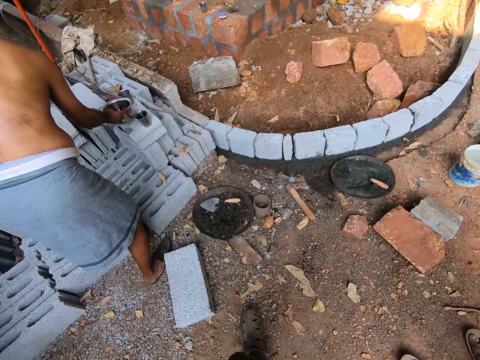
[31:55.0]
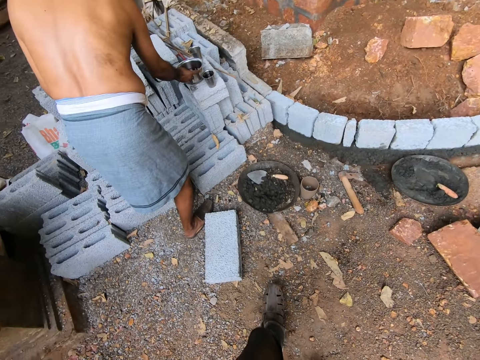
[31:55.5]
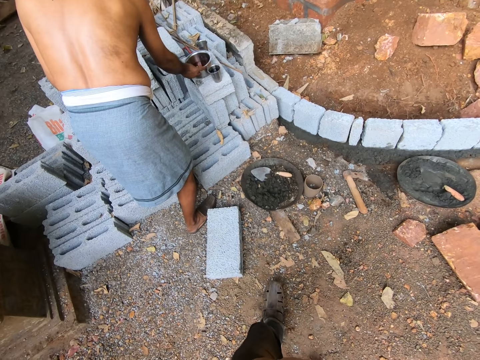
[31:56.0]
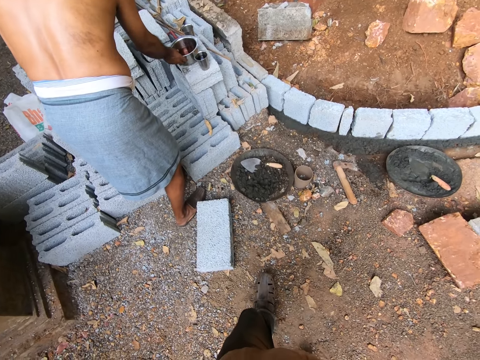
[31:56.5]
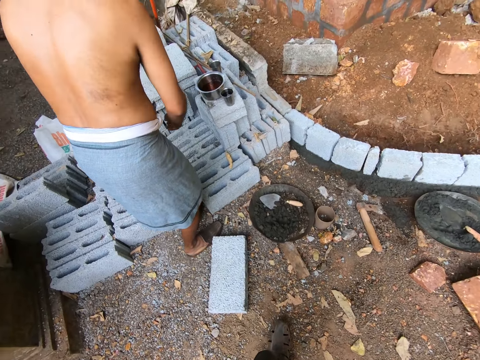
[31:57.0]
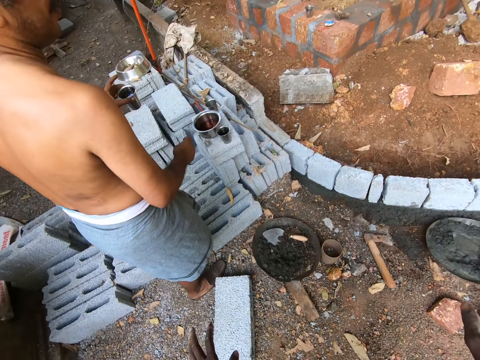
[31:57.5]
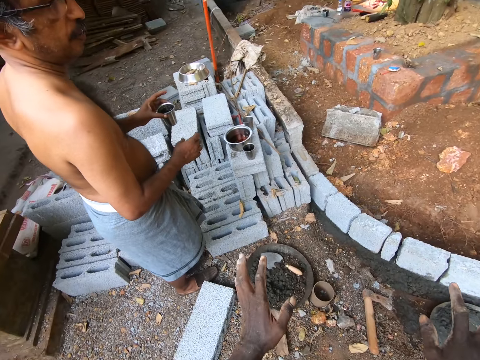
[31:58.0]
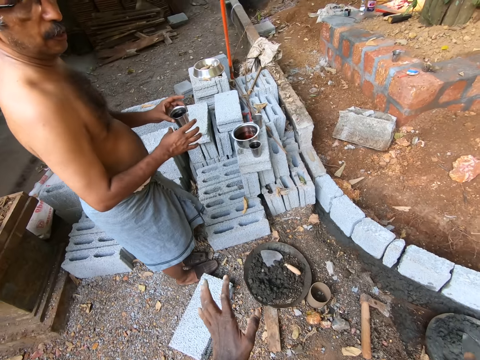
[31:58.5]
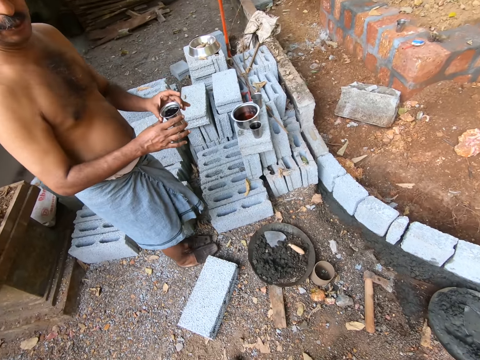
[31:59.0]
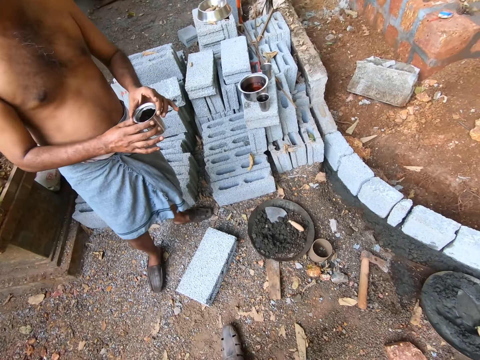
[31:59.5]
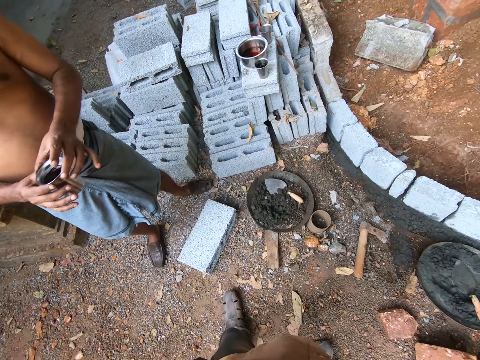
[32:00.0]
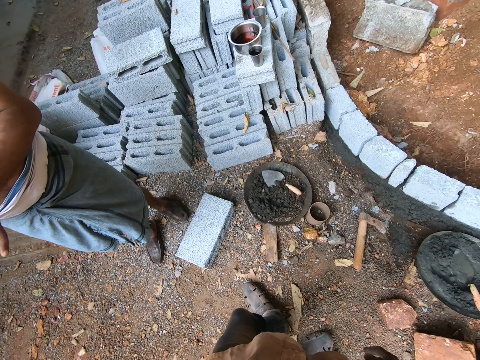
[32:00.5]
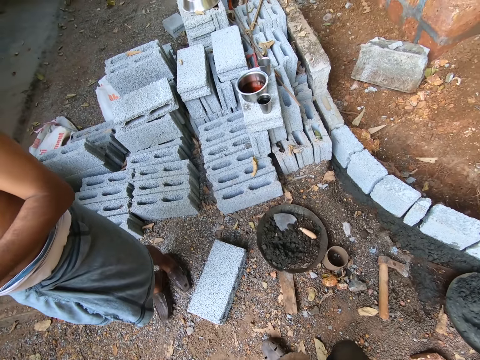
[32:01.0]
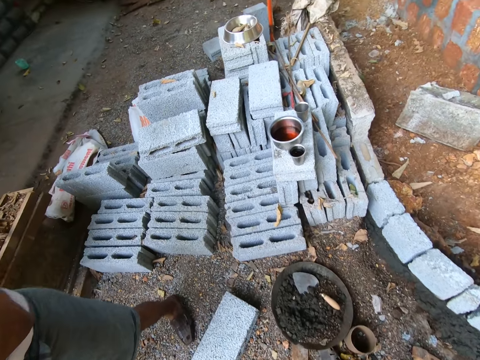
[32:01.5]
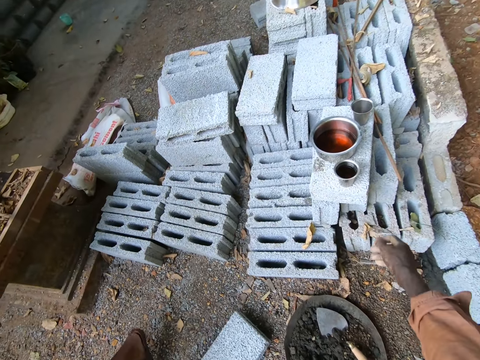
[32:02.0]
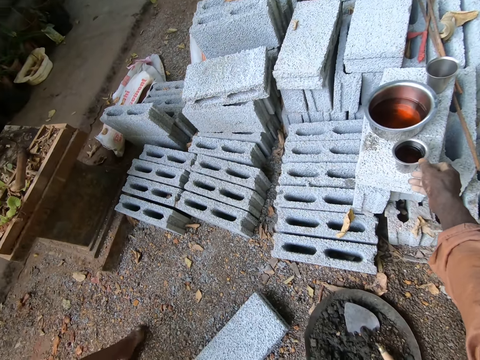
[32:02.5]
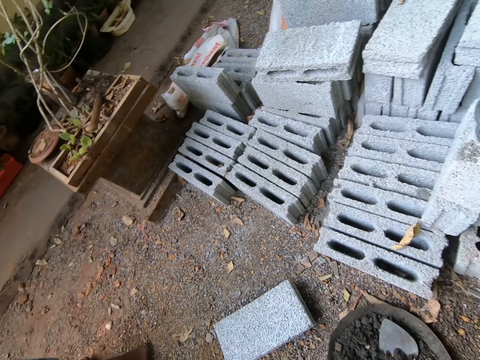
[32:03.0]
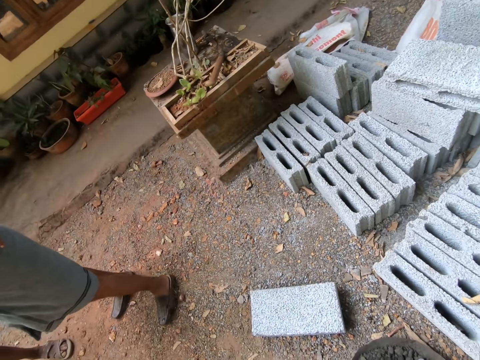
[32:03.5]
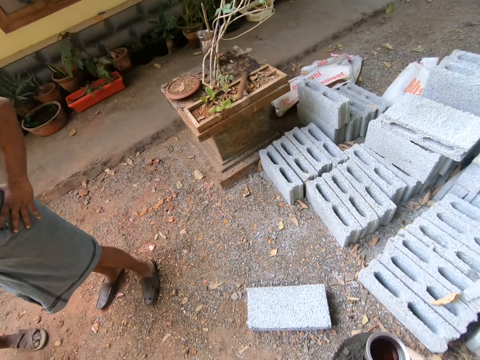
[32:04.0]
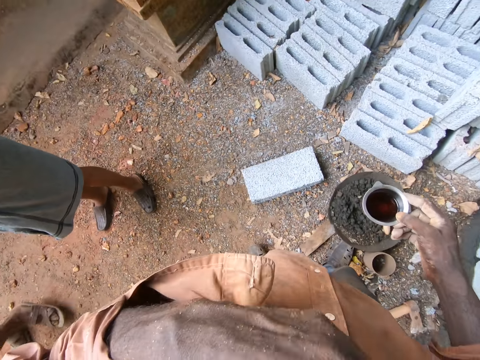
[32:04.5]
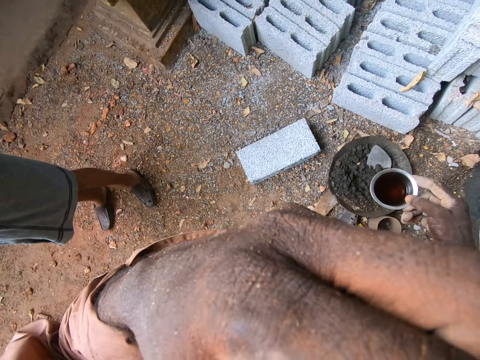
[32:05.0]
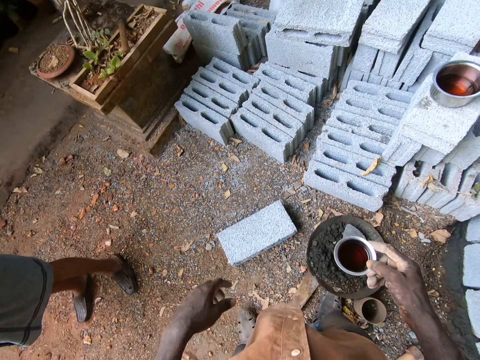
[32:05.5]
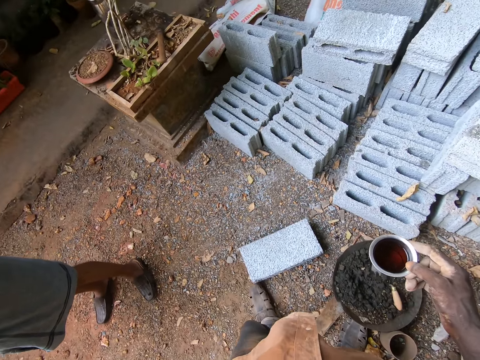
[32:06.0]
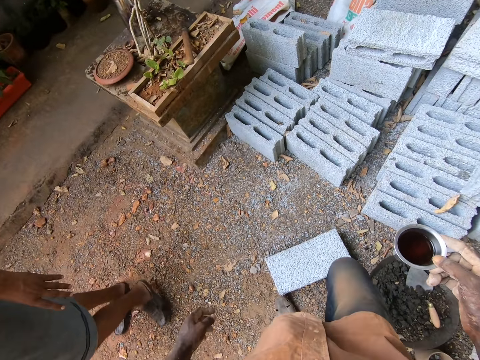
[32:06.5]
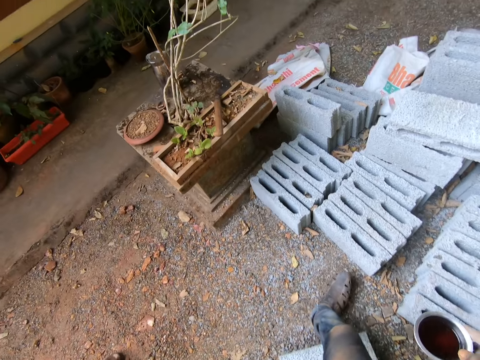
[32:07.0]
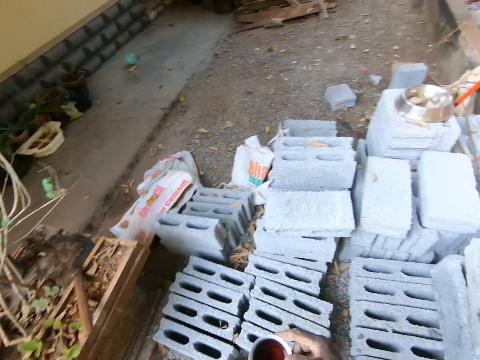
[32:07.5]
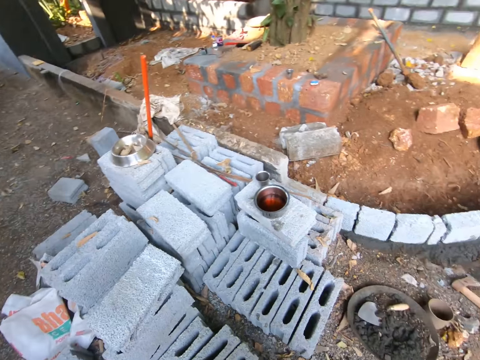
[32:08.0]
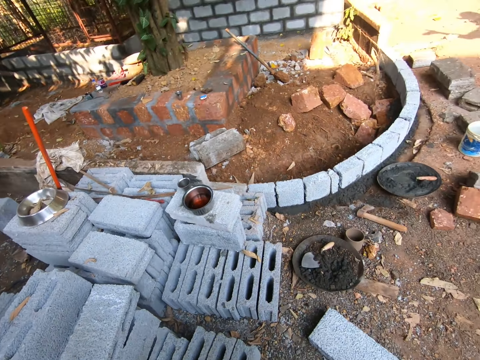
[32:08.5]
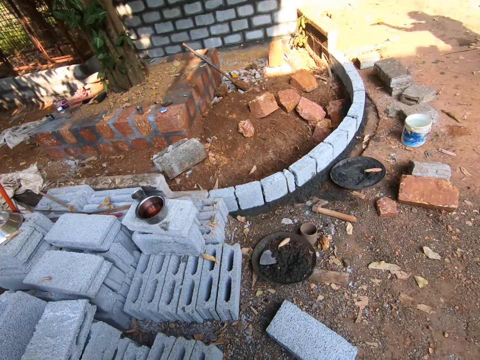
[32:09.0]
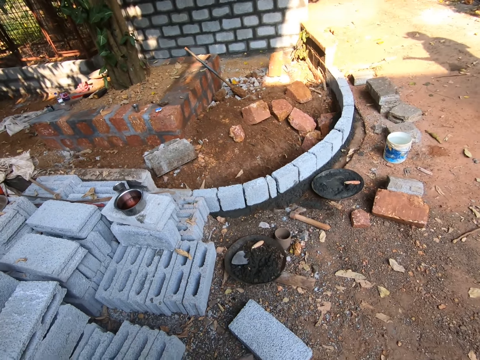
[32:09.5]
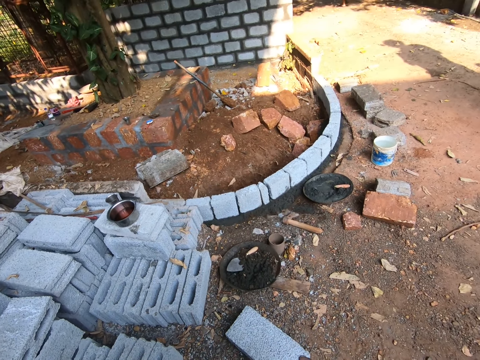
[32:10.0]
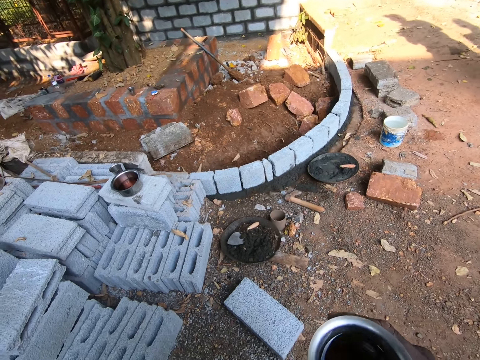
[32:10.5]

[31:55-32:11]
A man takes juice. The camera wearer moves his hand. He interacts with the man. The man moves away. The man walks around a construction site. The camera wearer walks around the construction site. He picks up a cup of juice. He adjusts the camera. He rubs his face. He walks around the construction site. He moves aside. He looks around the construction site.

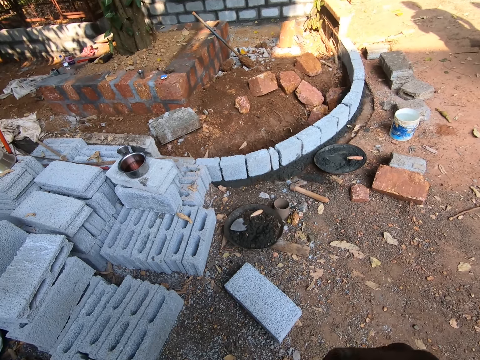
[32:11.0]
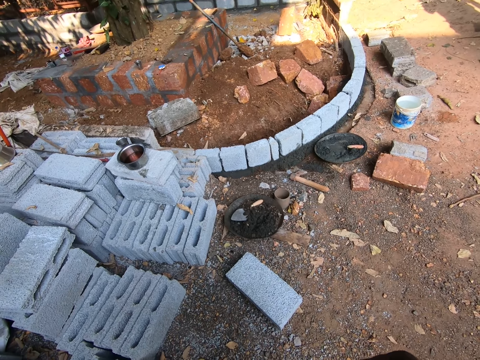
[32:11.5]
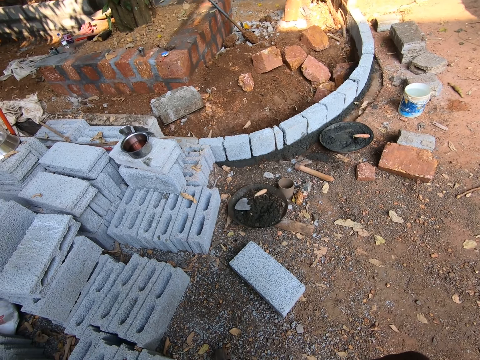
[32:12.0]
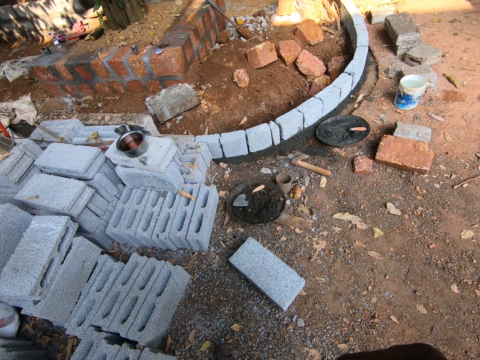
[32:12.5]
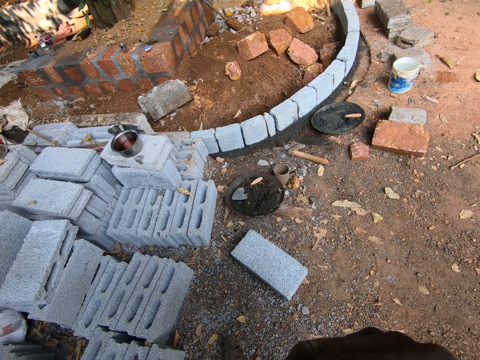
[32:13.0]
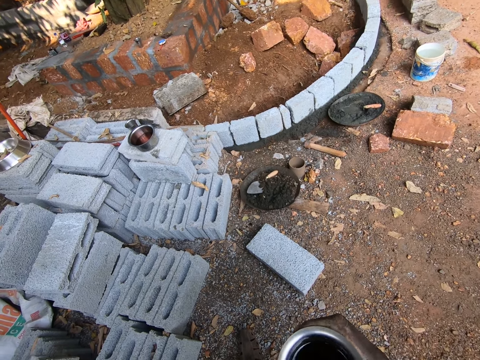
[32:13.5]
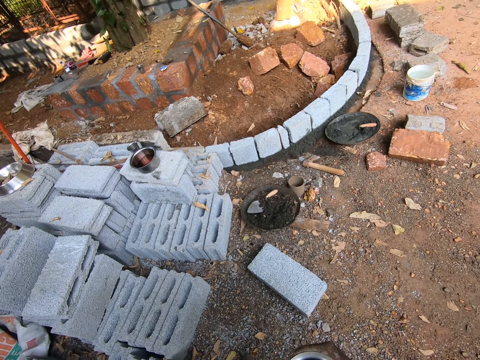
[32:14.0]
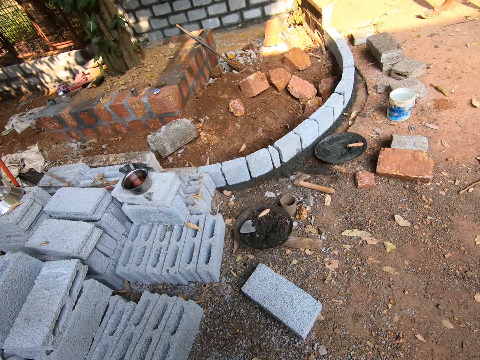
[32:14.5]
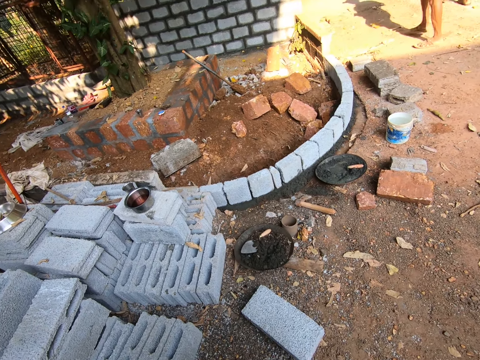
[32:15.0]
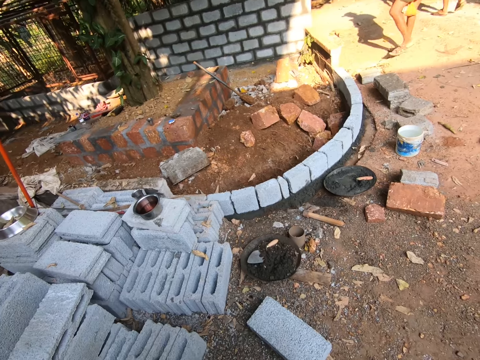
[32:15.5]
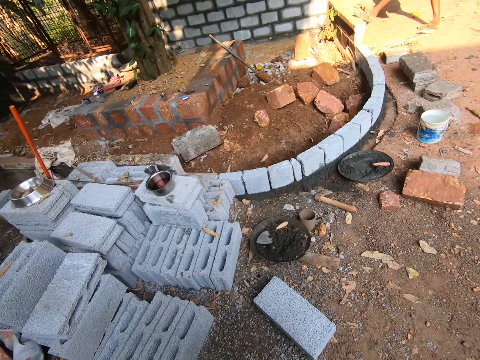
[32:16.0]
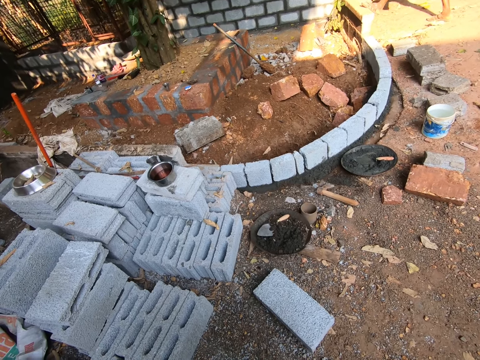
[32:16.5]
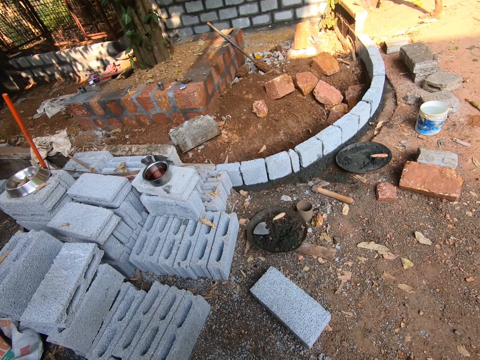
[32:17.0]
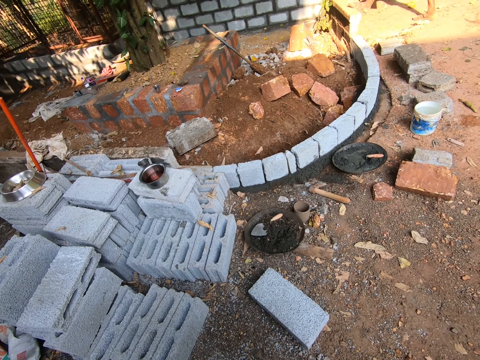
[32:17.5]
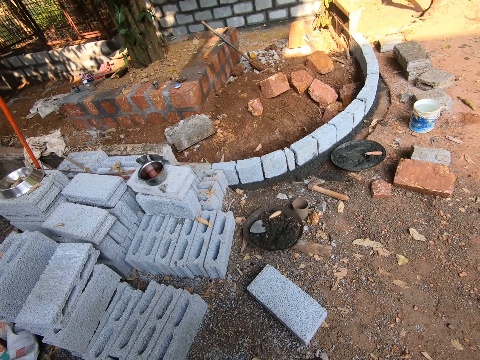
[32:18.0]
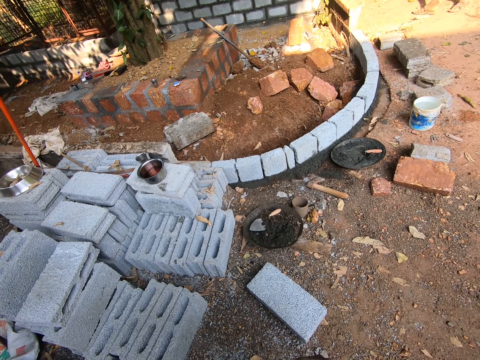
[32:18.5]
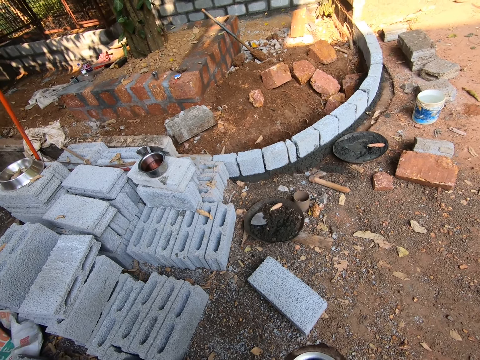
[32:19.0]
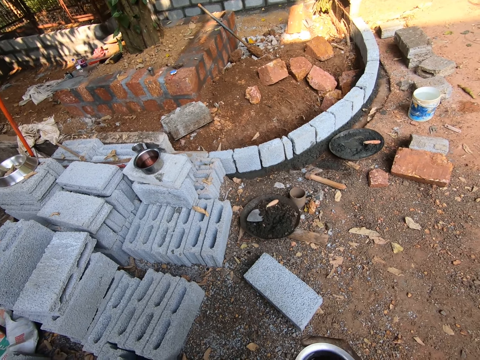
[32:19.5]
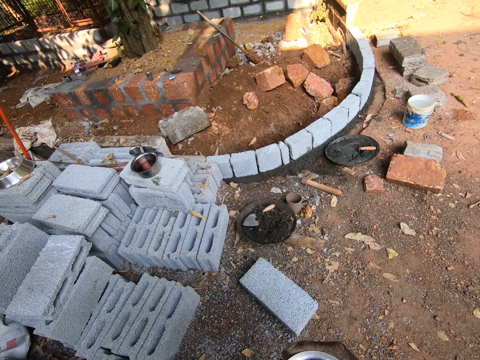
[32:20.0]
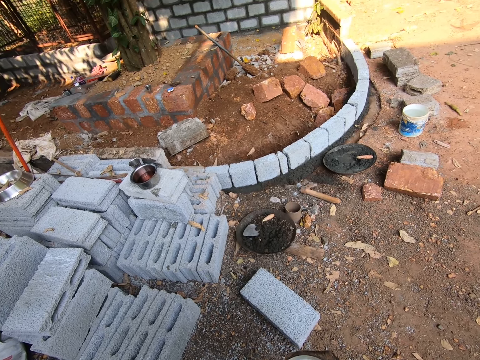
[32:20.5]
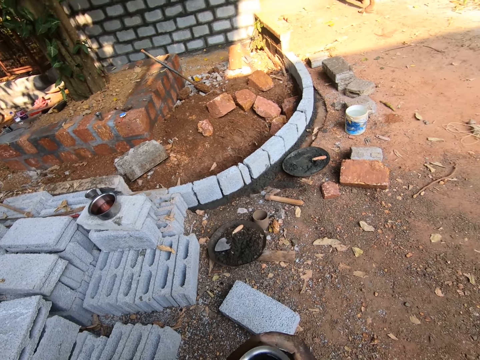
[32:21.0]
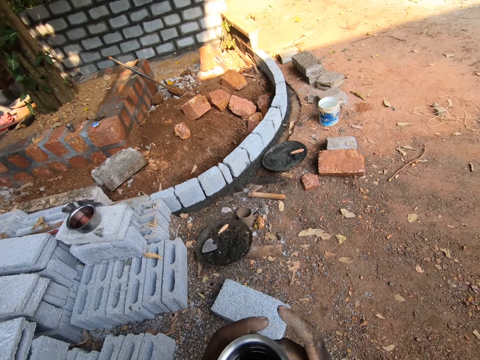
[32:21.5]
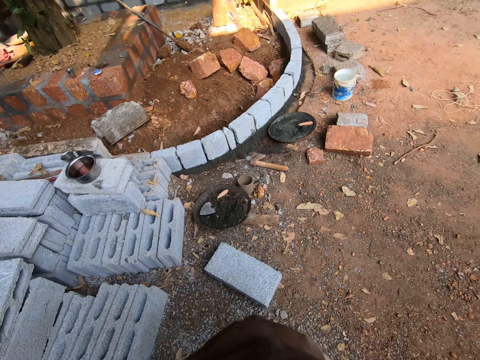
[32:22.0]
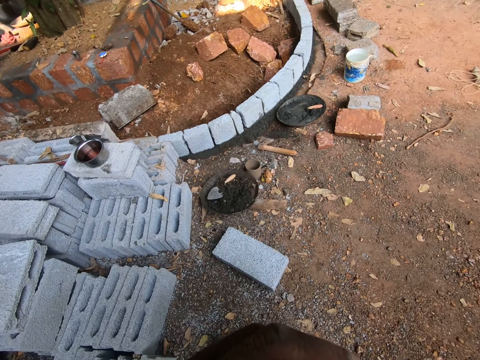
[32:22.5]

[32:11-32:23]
The camera wearer drinks from a cup. They look around a construction site. A man walks around the construction site. The camera wearer looks around the construction site. They drink from the cup.
